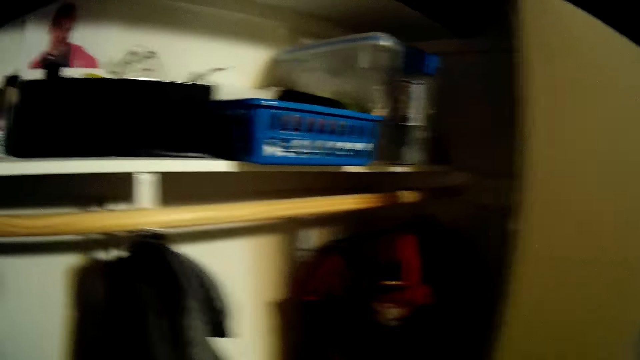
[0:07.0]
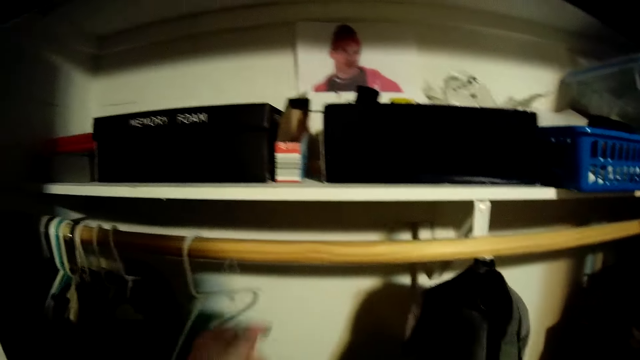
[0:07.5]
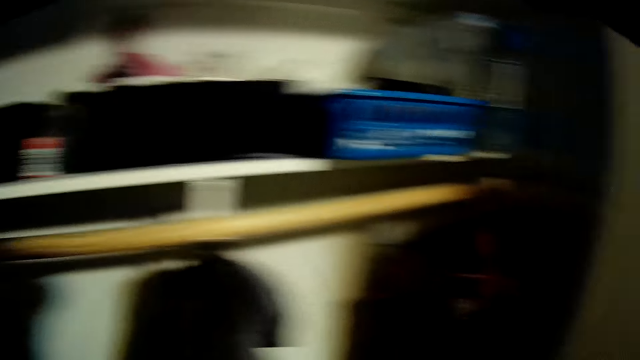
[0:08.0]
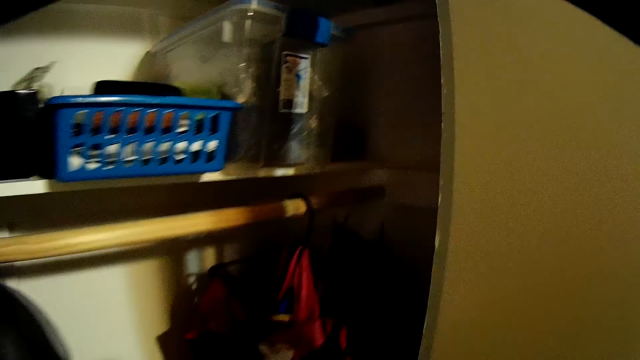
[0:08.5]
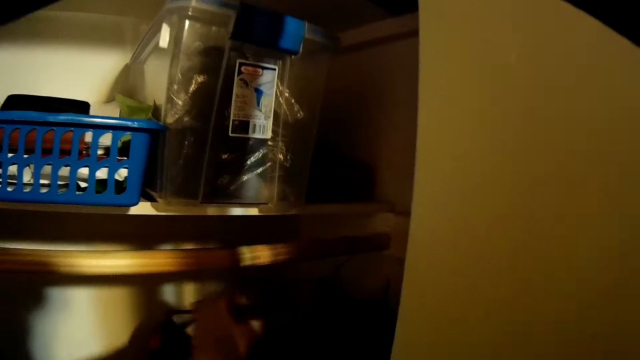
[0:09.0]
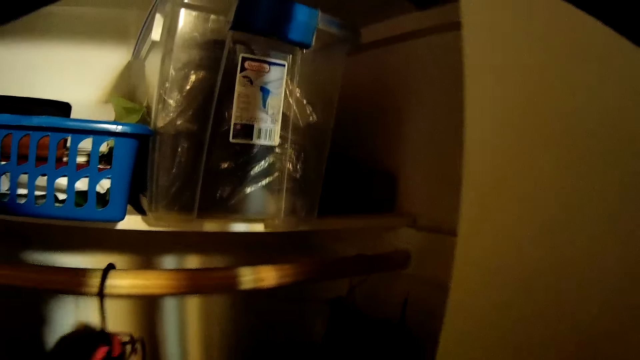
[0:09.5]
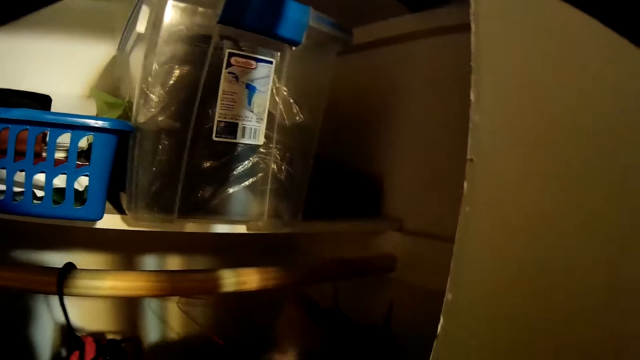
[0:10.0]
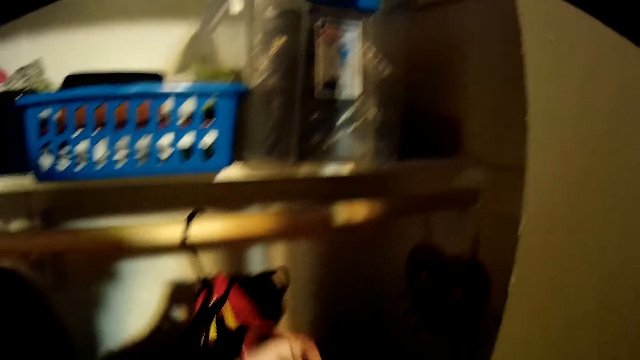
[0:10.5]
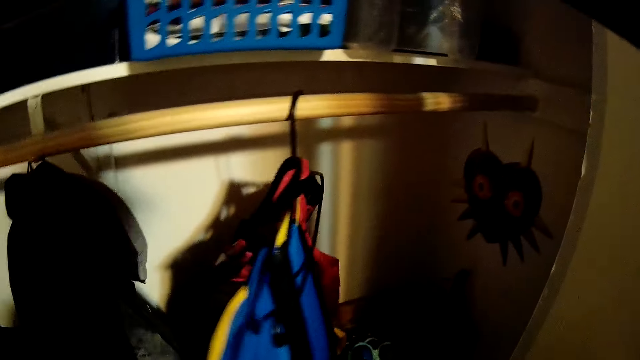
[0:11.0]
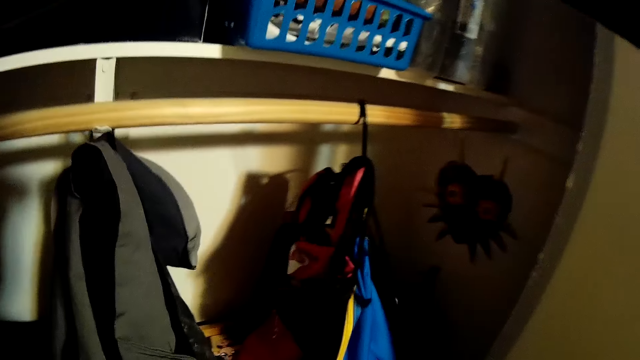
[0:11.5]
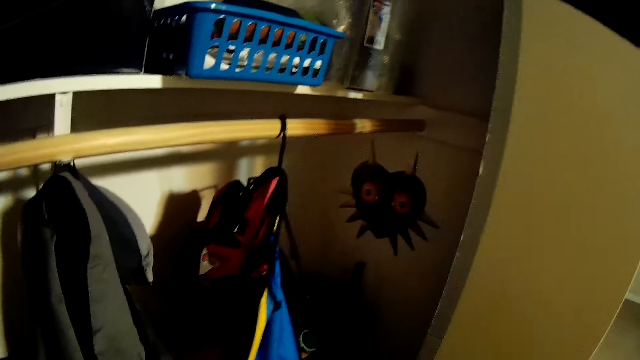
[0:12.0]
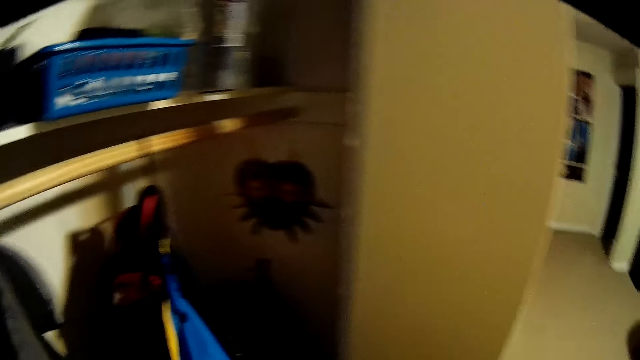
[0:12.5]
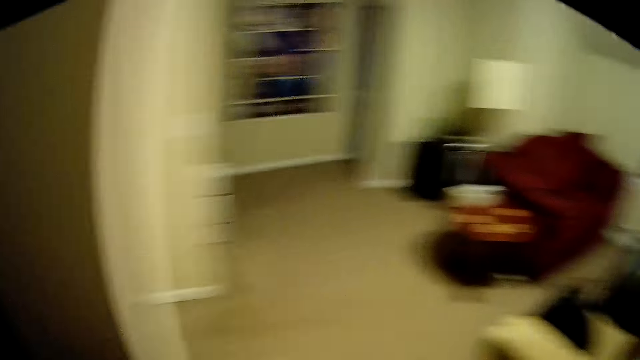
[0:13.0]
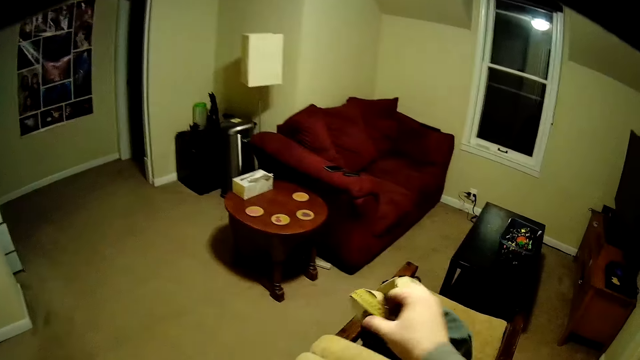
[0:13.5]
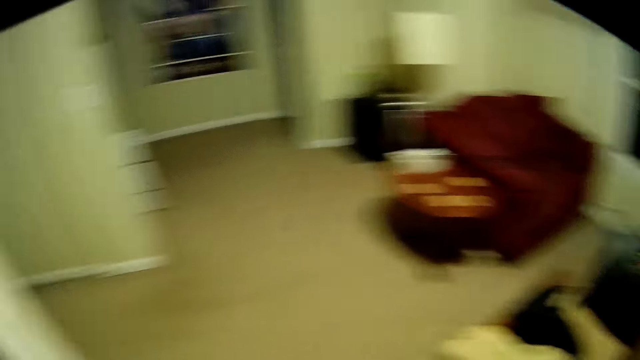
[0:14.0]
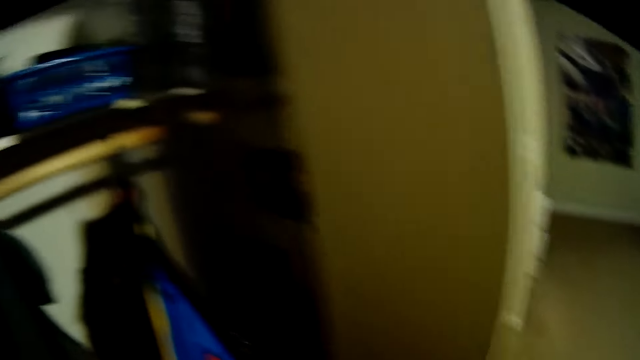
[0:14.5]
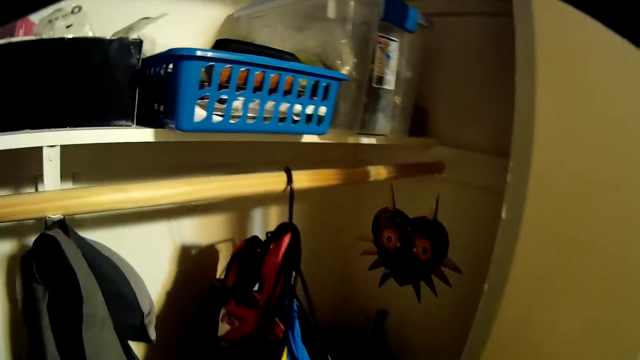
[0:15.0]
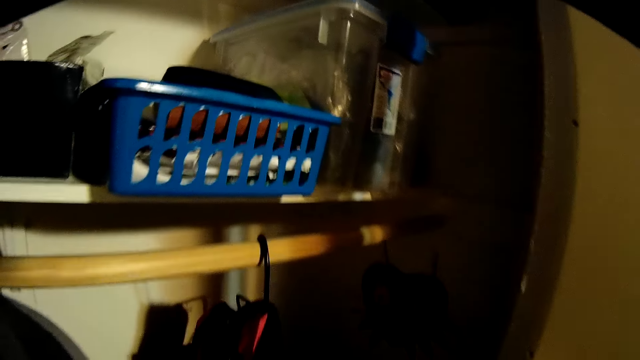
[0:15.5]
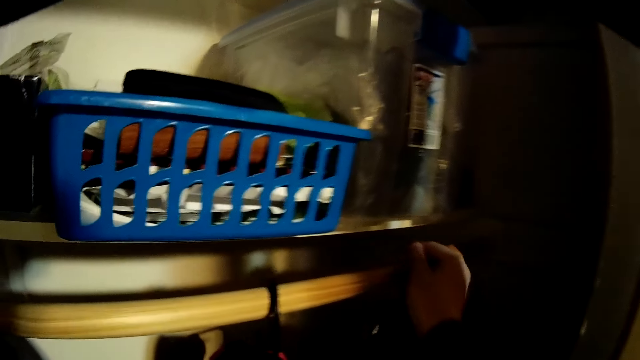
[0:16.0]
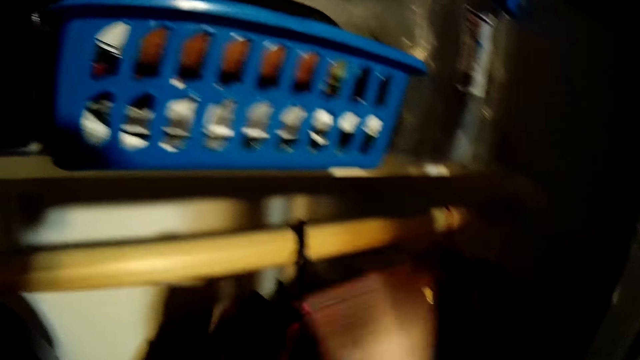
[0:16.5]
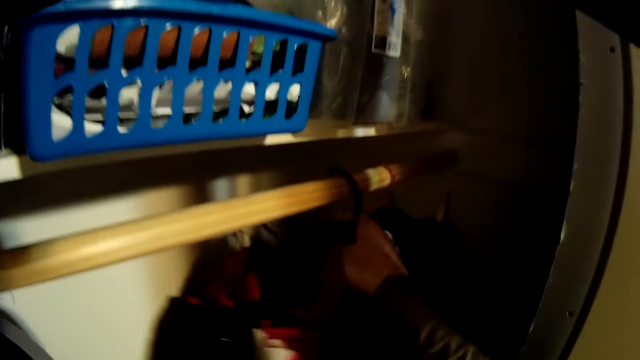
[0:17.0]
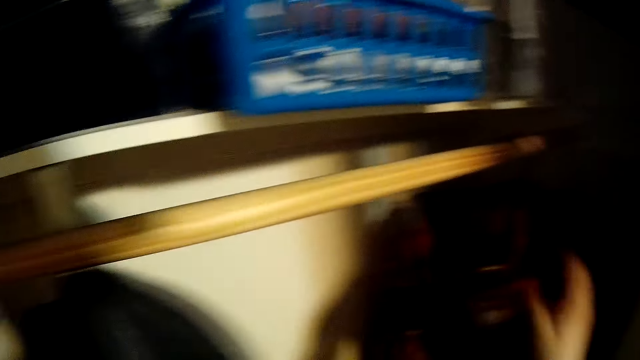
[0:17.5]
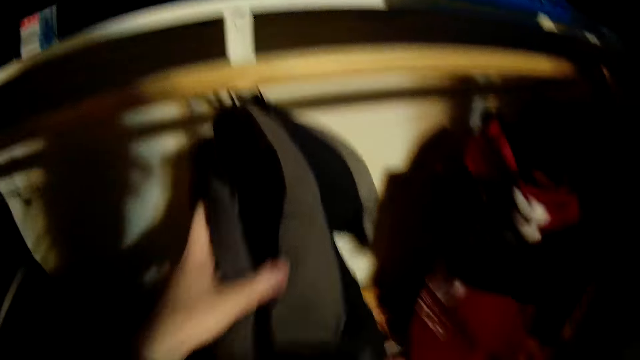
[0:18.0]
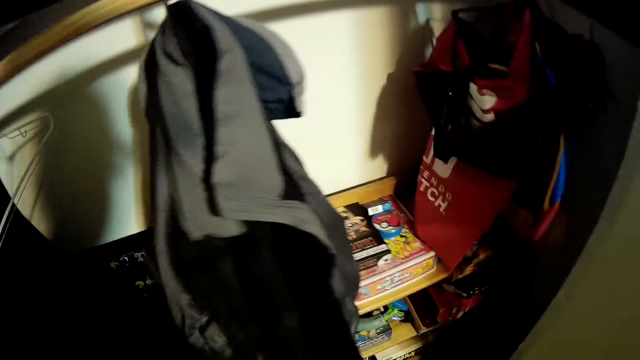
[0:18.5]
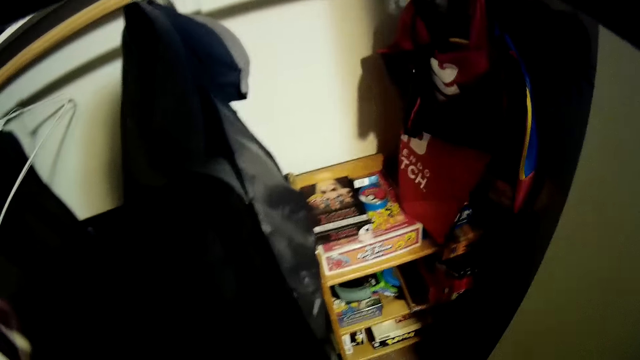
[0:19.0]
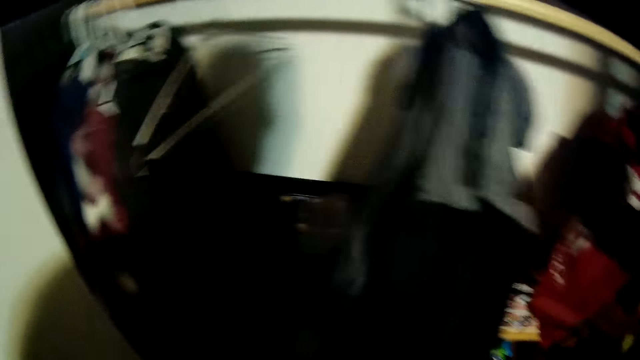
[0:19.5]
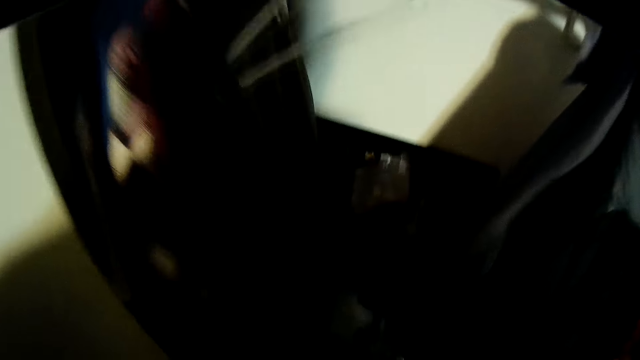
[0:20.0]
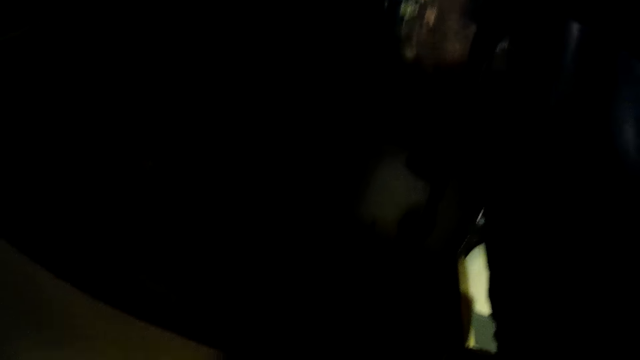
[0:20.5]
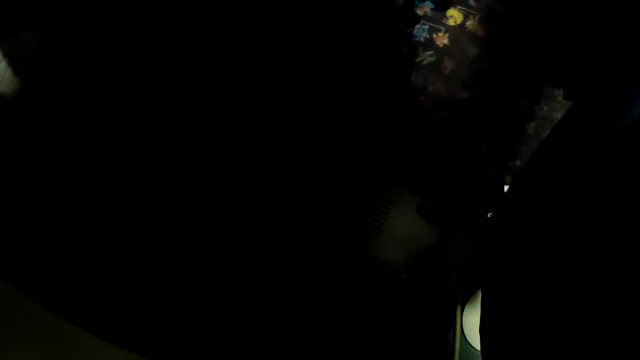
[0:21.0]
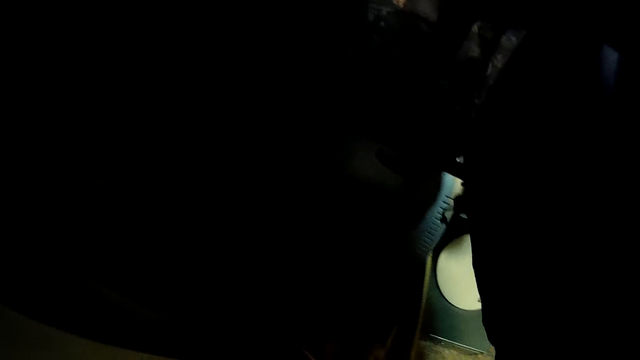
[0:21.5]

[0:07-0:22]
The camera wearer looks around the wardrobe. They hang the cloth on the rod with the hanger. They move left and pull a cloth on the hanger on the rod. They pull a cloth with the hanger. They pick a hanger from the hanging rod. They turn back. They look around the wardrobe. They throw the cloth on a seat. They turn to the wardrobe. They place the hanger on the rod. They push a cloth on the hanger on the rod. They look around the wardrobe. They touch a cloth on the hanger.

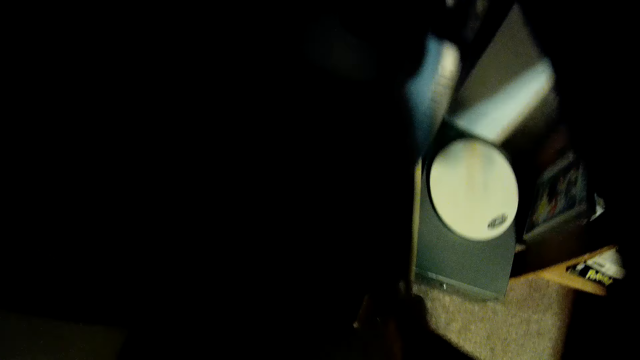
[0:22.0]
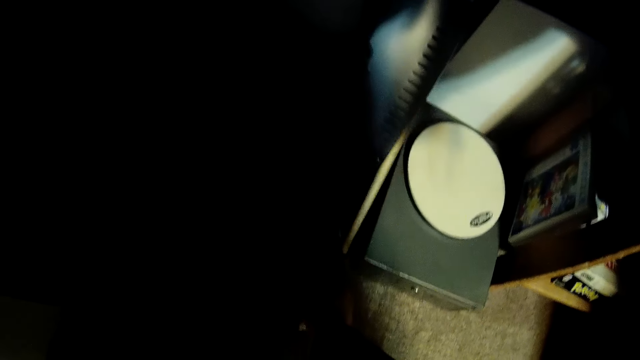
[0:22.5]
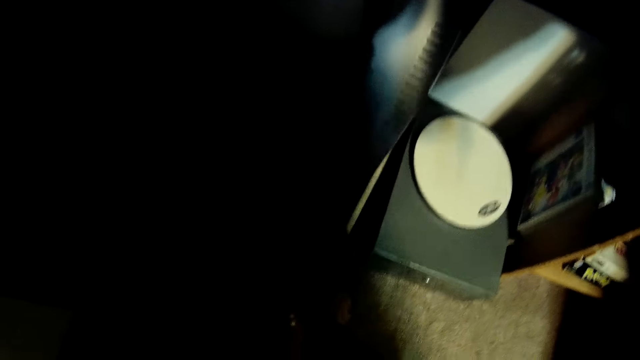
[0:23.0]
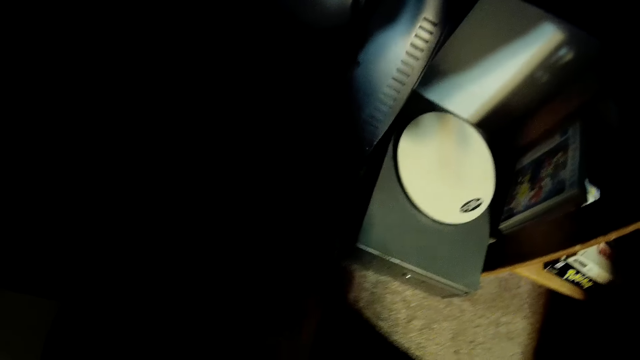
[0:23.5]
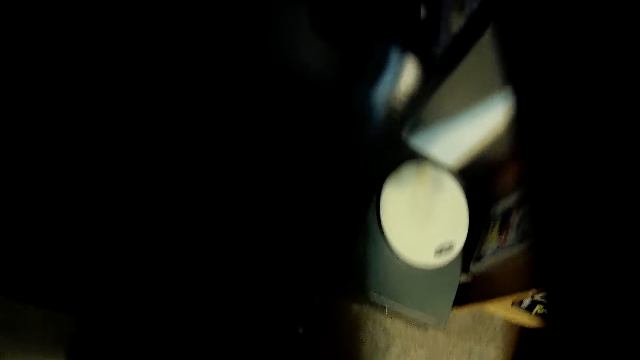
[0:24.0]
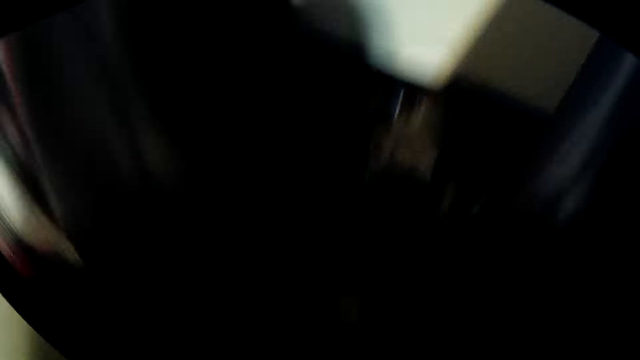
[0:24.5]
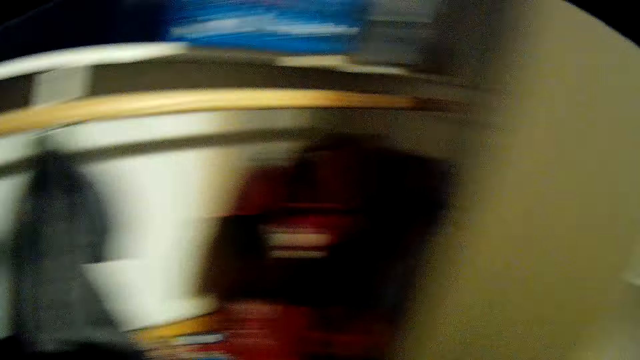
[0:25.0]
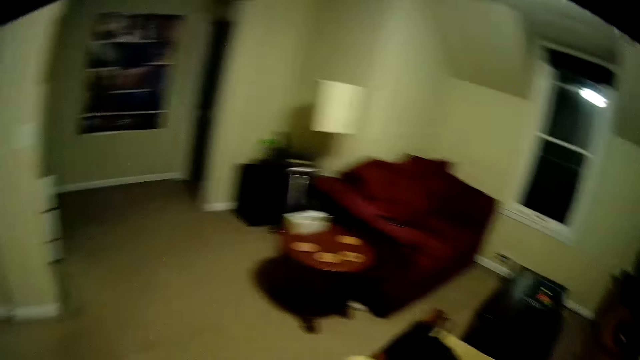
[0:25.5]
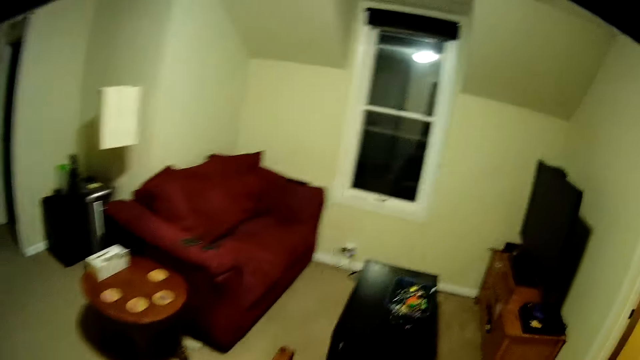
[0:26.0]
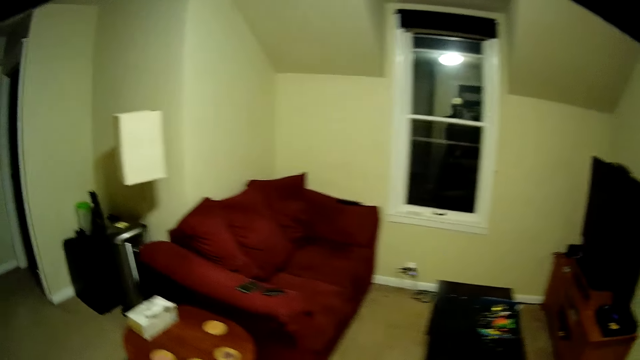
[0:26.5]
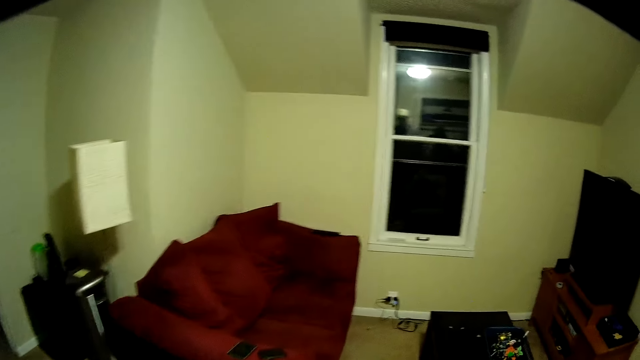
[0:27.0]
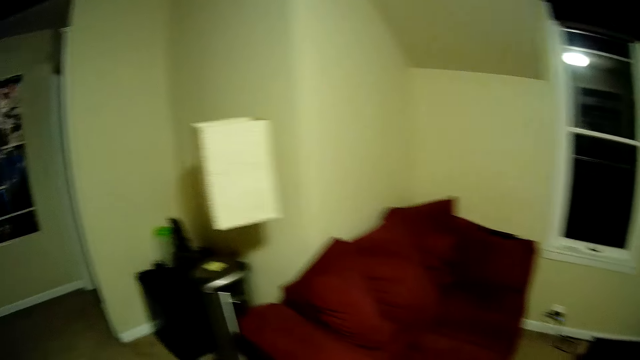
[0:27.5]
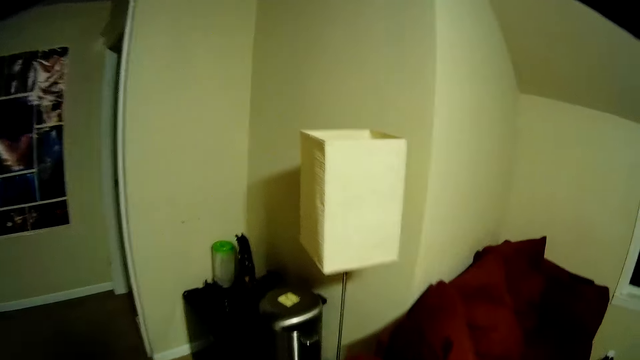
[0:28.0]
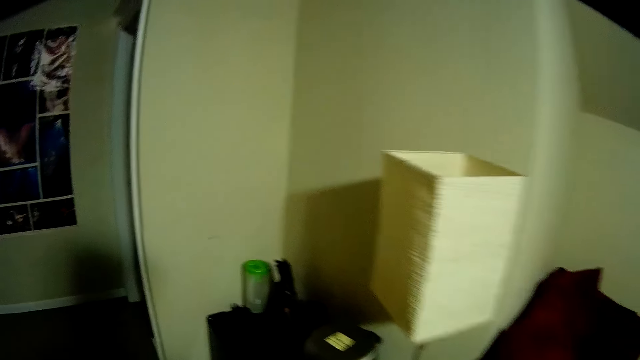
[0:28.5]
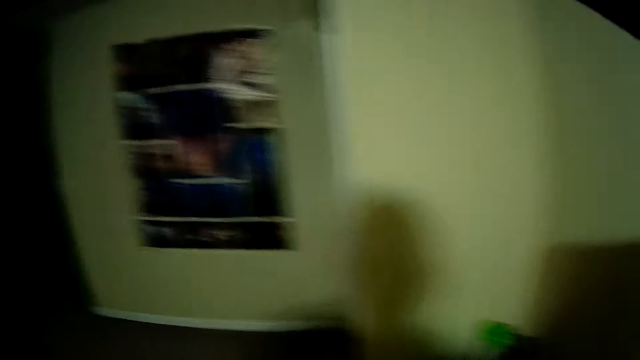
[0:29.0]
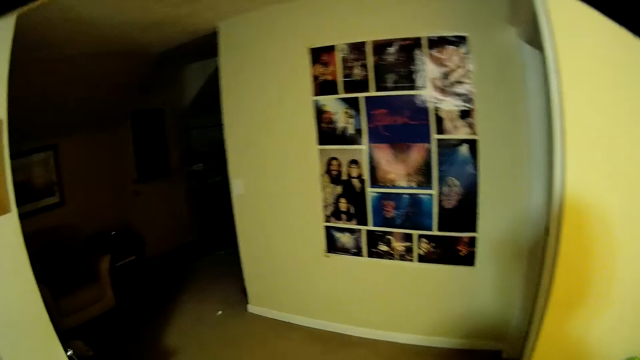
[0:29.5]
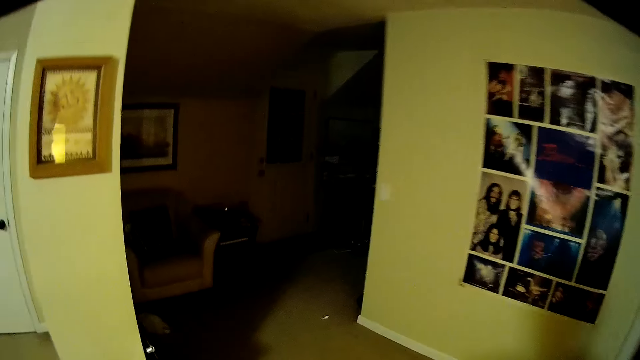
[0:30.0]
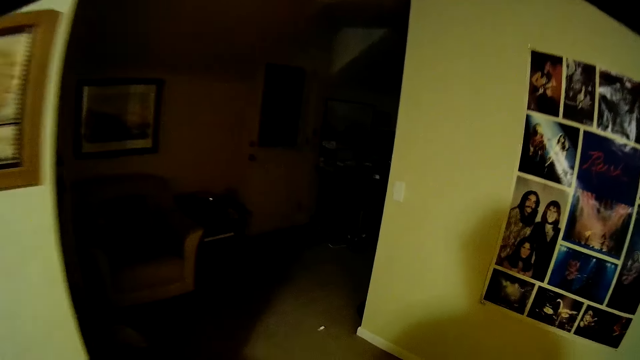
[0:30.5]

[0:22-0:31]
The camera wearer holds a wood. They drop the wood in the wardrobe. They turn back. They walk forward. They walk left. They turn left. They switch on the lights. They walk forward.
